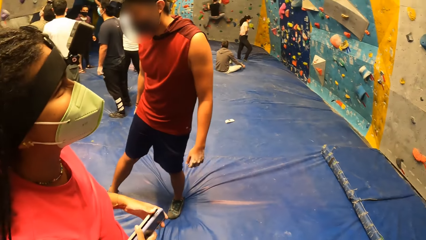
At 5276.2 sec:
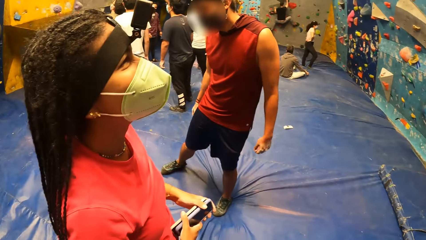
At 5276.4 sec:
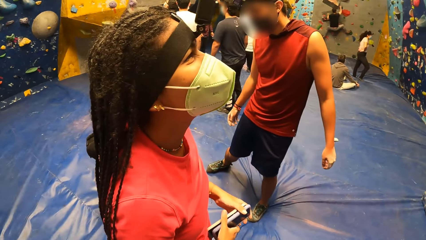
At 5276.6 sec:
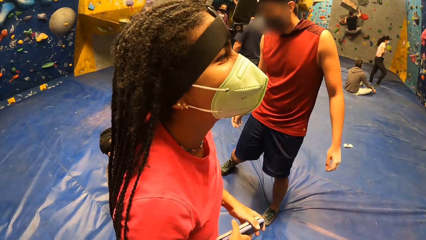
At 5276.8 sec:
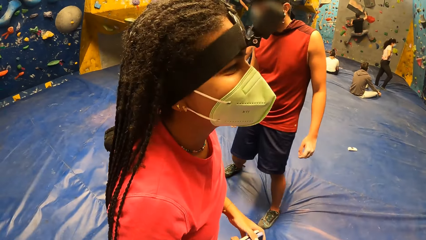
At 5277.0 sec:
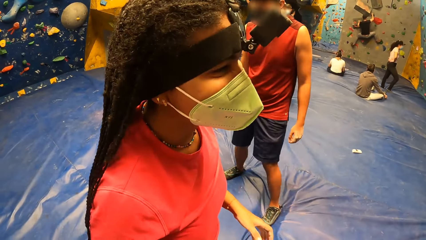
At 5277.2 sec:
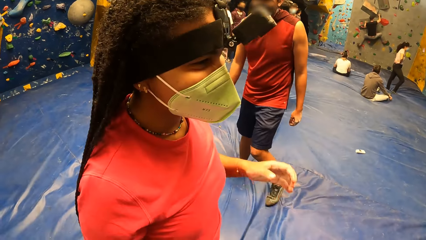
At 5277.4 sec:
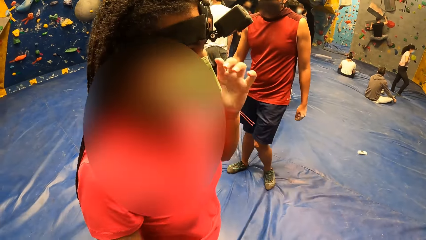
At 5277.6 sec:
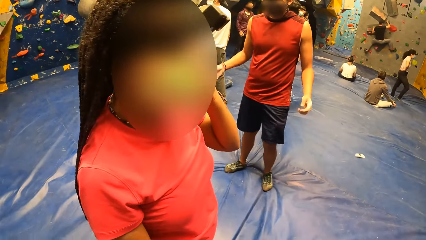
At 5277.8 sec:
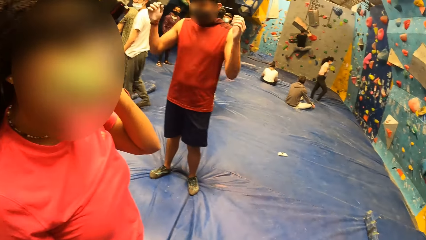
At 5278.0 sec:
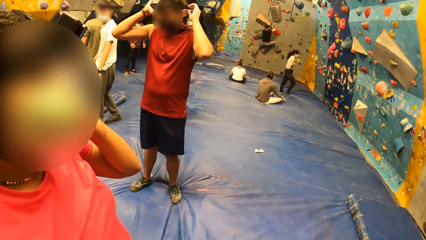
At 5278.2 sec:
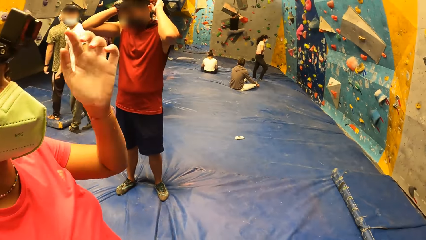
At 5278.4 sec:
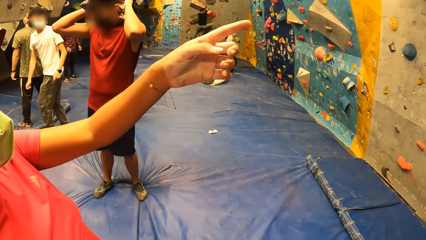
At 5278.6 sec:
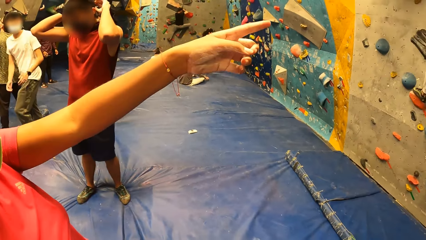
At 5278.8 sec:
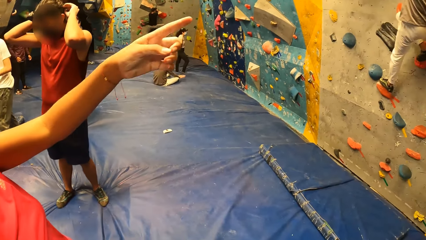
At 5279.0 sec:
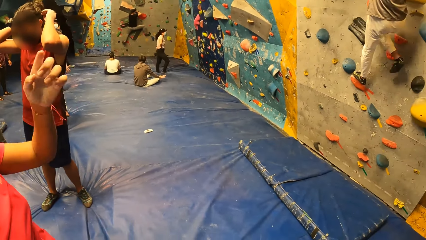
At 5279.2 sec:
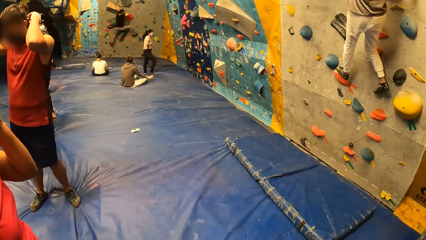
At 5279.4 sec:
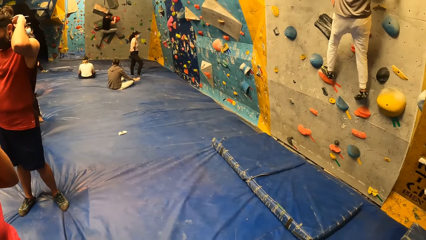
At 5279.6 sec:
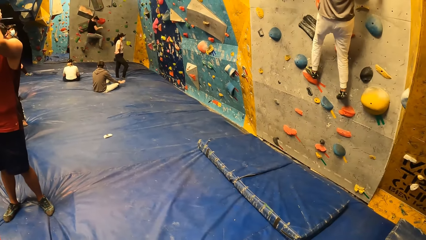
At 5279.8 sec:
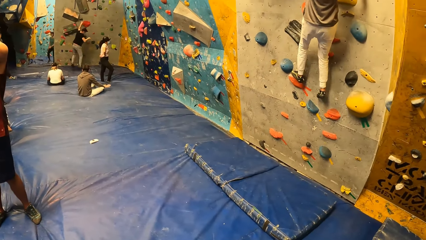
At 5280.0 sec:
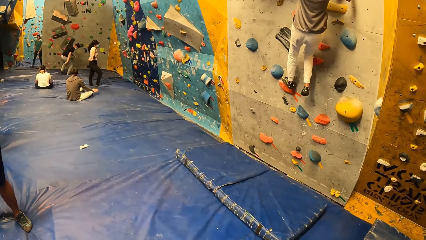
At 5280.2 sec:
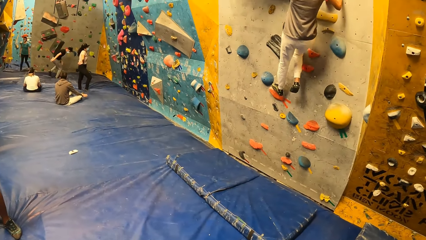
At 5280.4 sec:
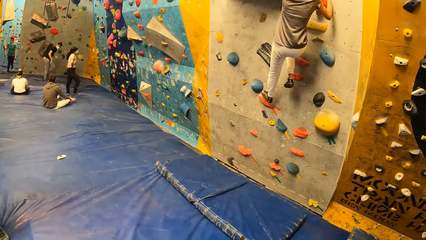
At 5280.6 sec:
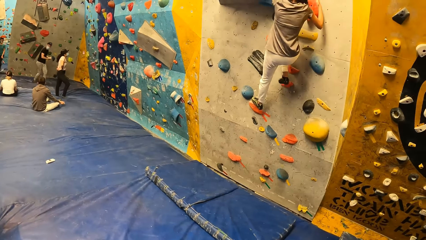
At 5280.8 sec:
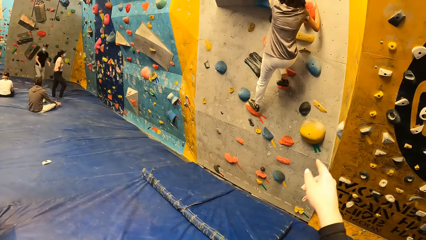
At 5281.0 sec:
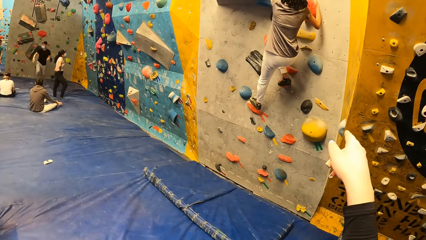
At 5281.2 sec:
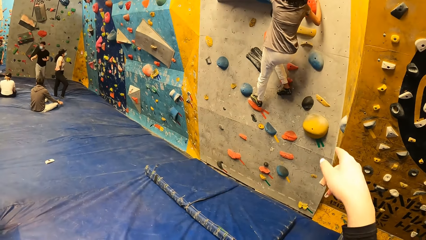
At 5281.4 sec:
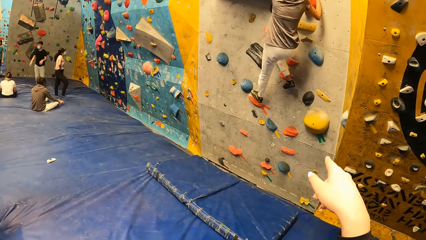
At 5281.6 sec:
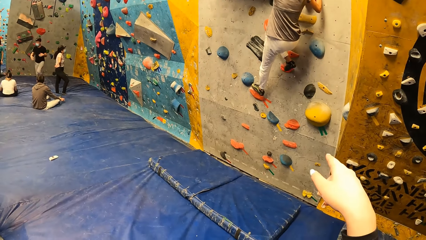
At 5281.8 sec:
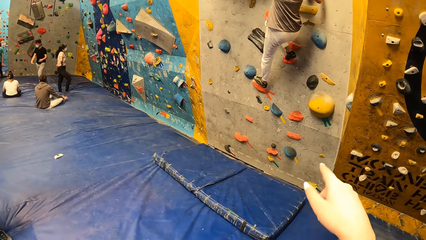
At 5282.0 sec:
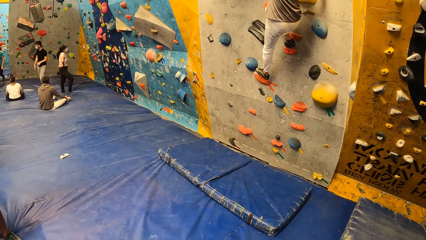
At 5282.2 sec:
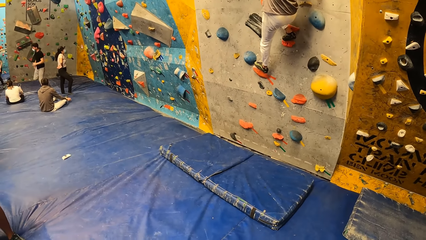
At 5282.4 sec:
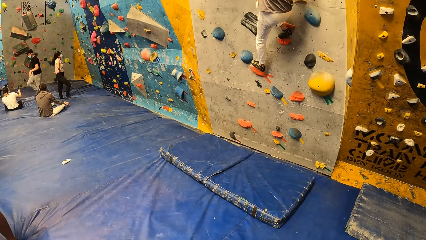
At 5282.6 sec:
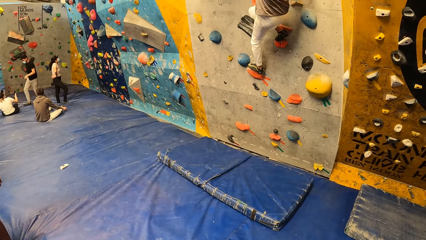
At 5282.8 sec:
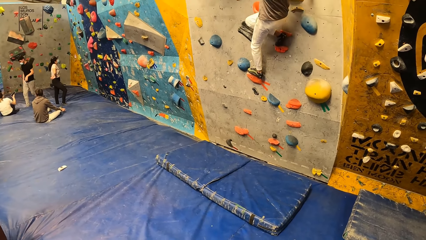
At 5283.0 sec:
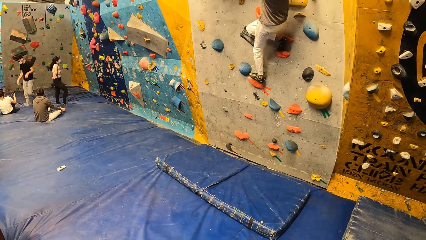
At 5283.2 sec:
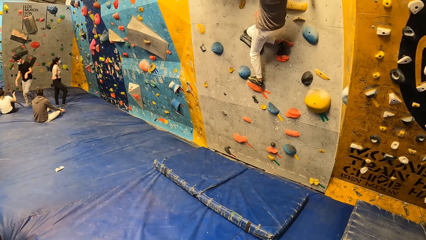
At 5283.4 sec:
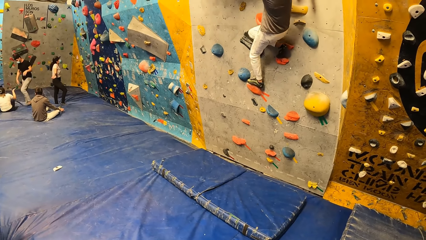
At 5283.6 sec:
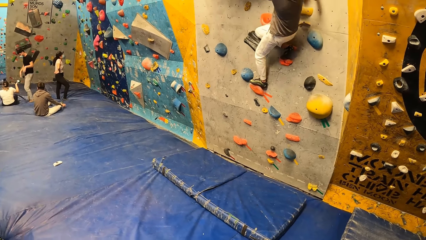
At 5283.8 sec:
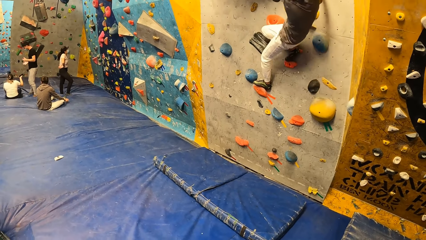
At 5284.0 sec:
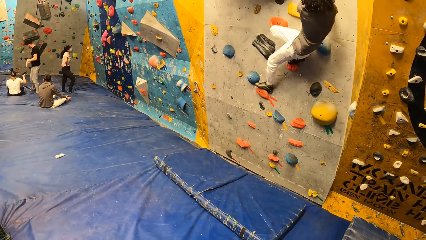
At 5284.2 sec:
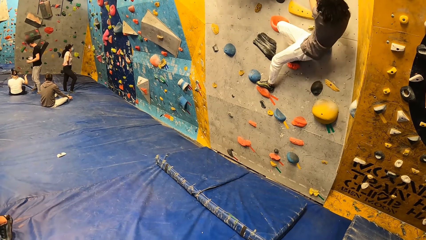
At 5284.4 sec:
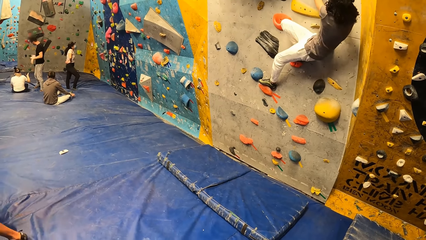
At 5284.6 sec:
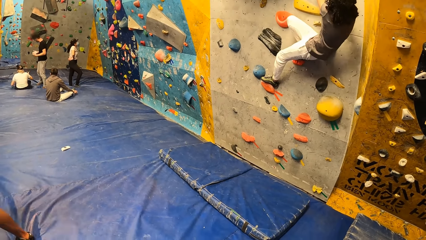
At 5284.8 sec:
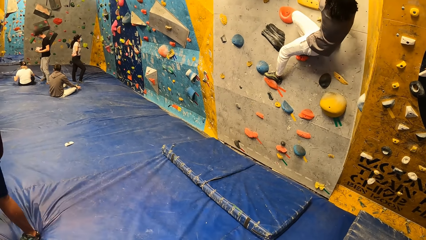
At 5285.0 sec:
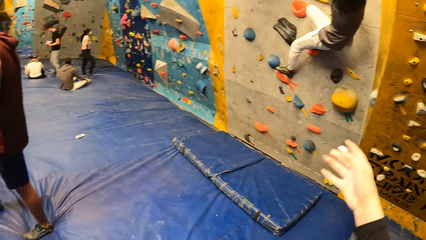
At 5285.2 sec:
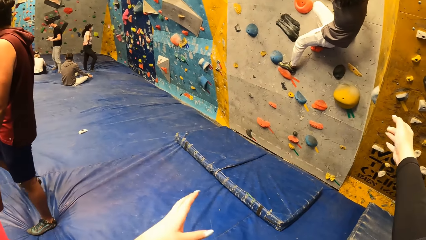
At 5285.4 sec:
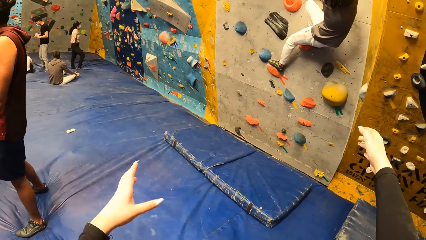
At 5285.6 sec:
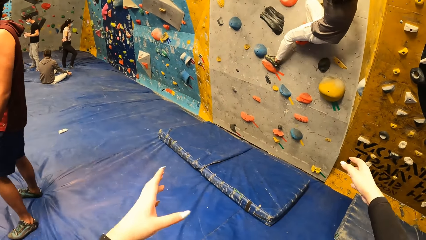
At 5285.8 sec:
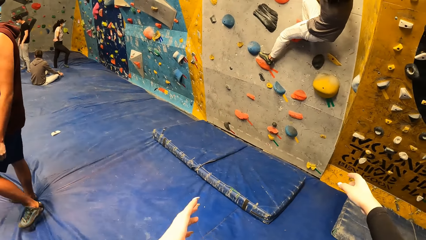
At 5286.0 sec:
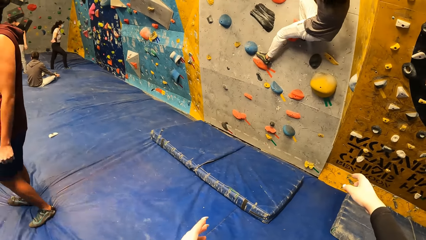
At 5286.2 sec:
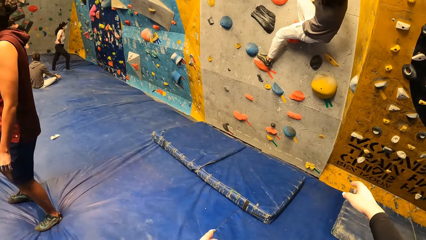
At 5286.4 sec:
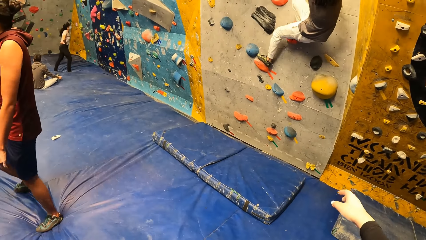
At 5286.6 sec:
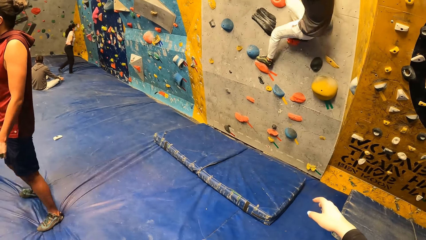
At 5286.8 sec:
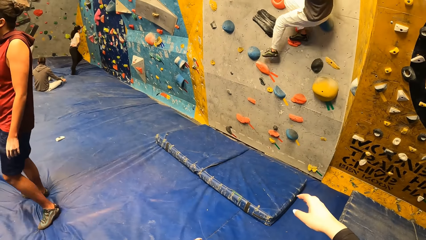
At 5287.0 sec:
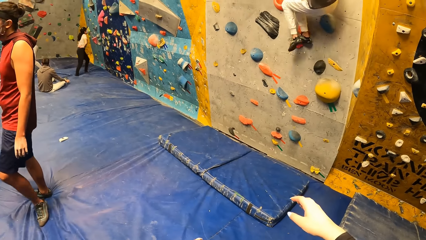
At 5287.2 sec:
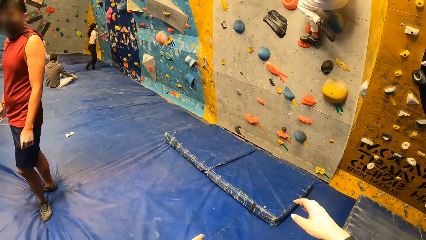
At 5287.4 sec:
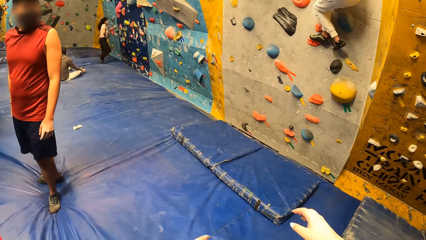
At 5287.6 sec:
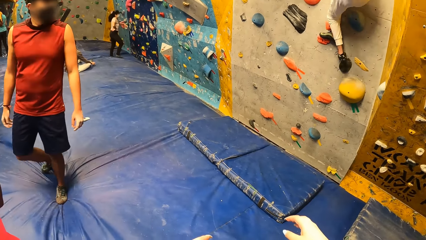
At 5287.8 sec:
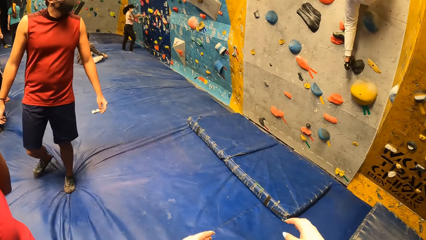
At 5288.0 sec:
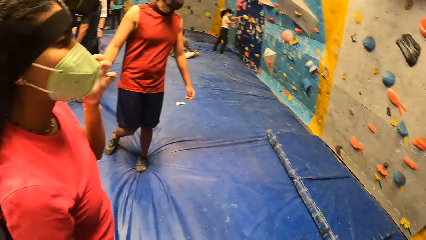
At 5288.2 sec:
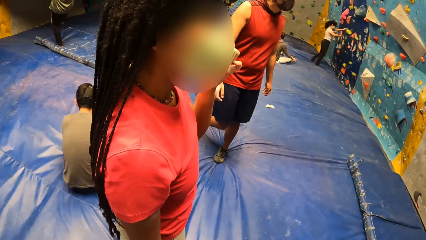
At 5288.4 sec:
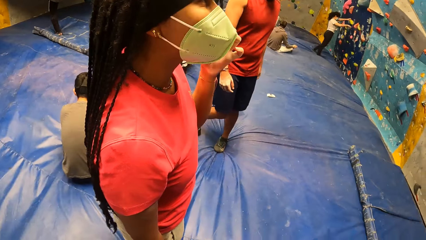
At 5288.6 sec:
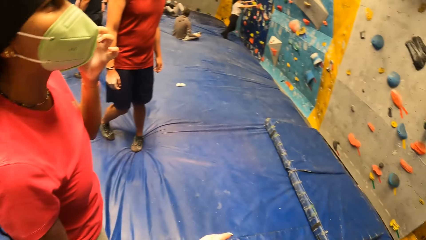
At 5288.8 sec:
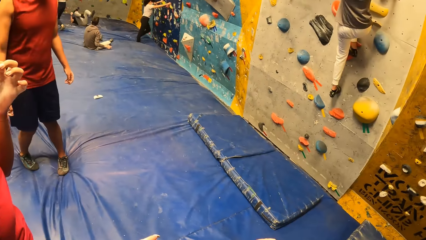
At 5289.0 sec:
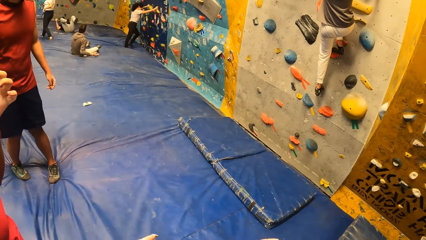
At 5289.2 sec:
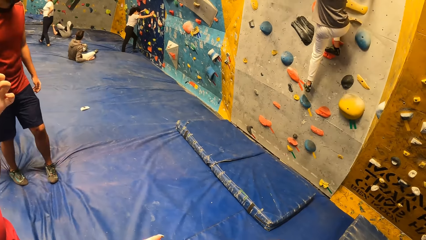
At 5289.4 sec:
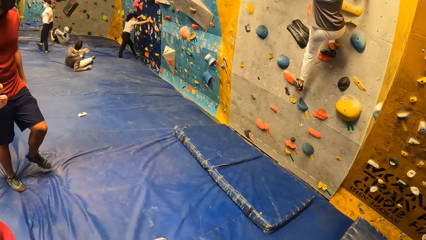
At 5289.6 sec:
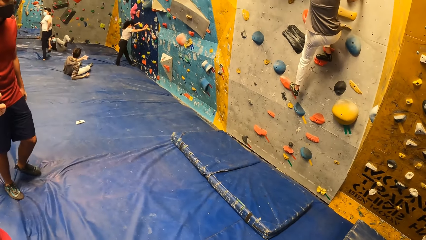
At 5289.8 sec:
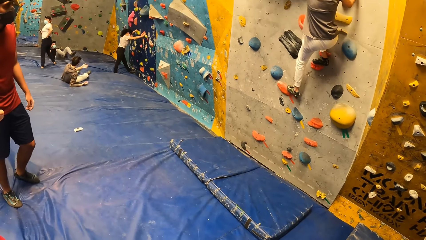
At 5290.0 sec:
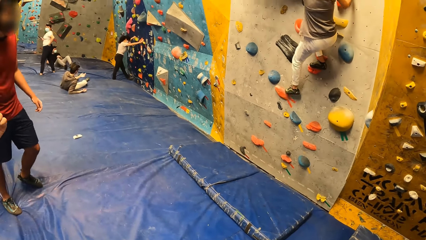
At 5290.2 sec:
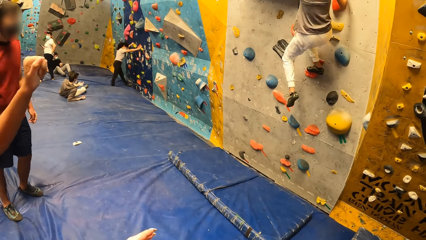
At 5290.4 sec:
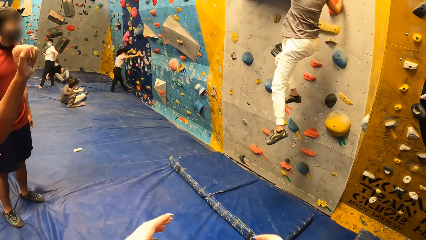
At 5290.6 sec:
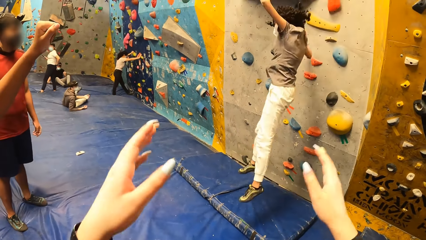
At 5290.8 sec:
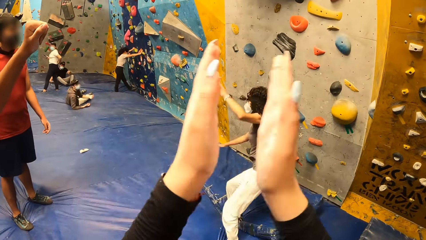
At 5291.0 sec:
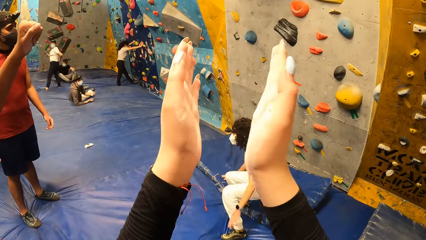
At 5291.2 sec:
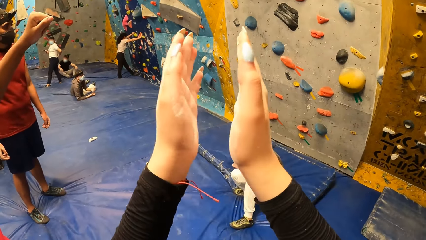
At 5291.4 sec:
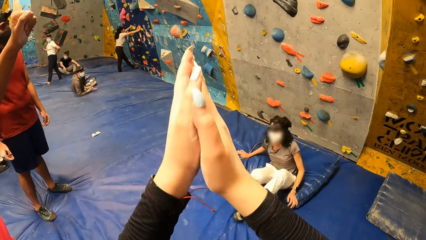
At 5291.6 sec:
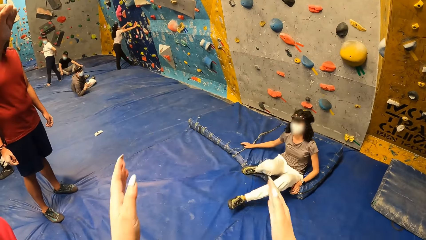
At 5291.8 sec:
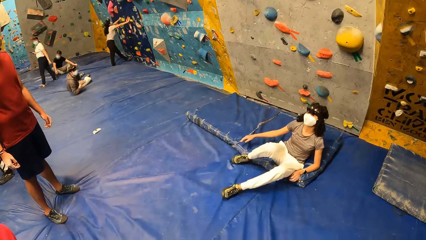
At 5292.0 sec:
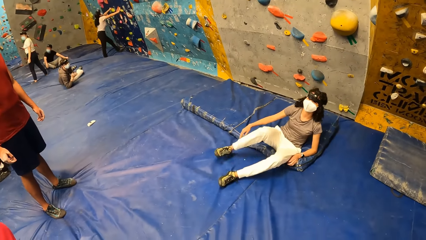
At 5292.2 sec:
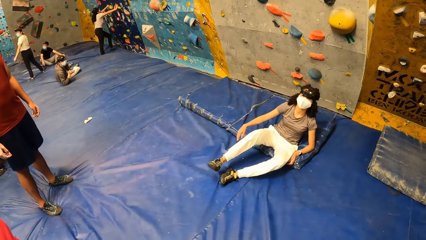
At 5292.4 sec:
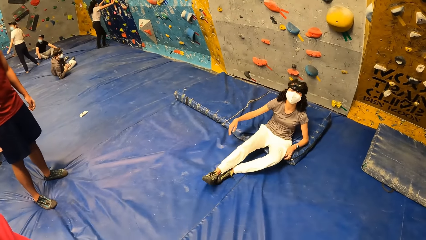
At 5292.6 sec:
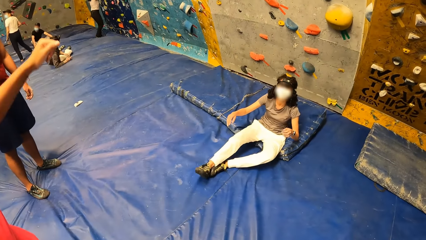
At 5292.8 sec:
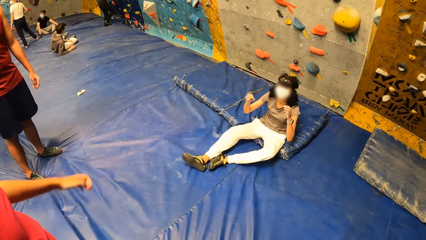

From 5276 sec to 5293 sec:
Someone touches her ear. Another person points at the wall. The camera wearer is clapping hands.
